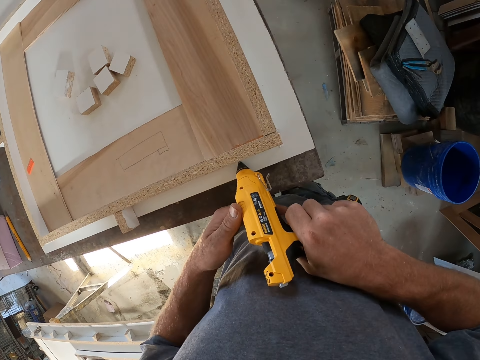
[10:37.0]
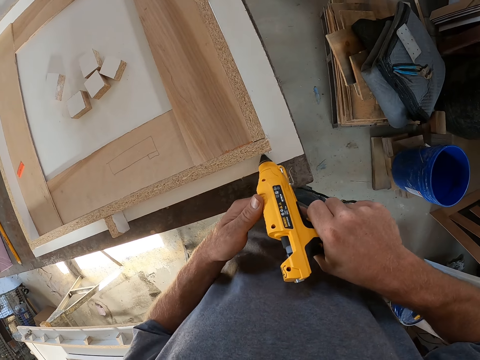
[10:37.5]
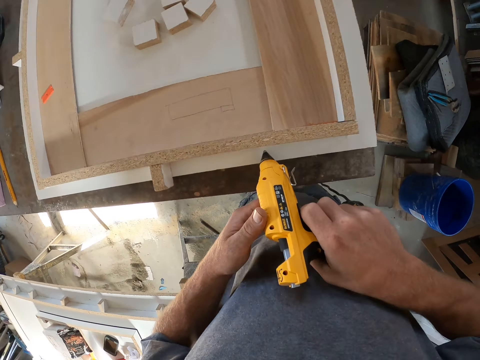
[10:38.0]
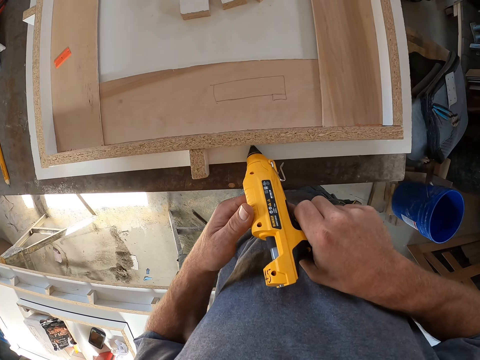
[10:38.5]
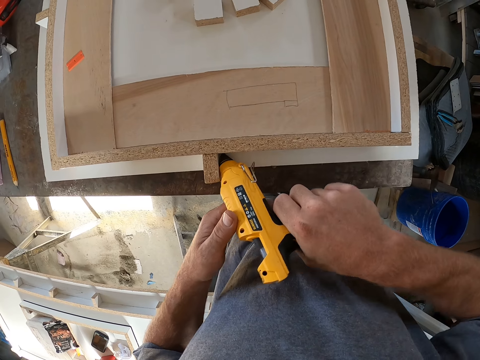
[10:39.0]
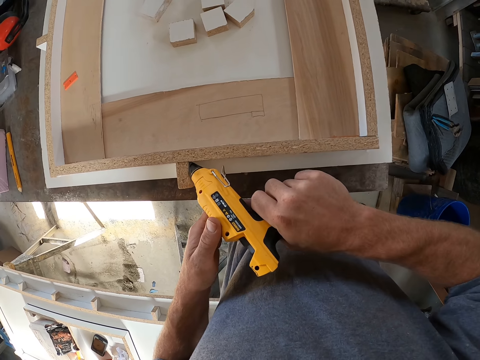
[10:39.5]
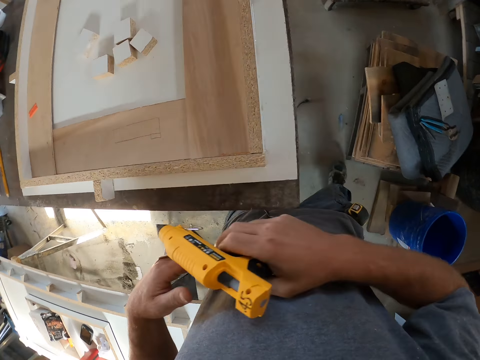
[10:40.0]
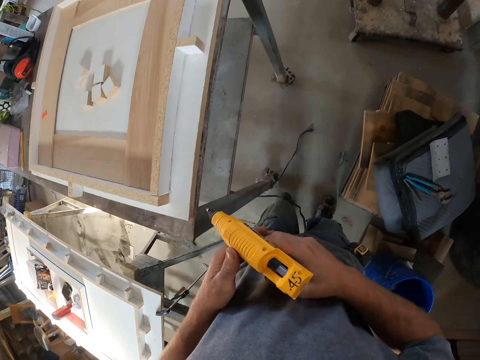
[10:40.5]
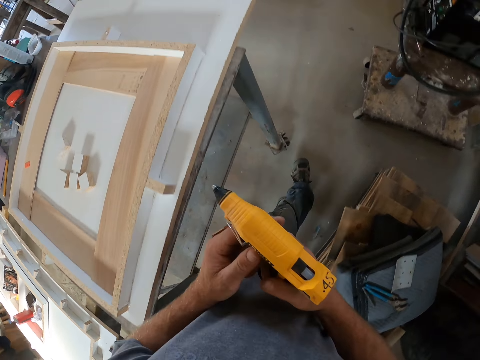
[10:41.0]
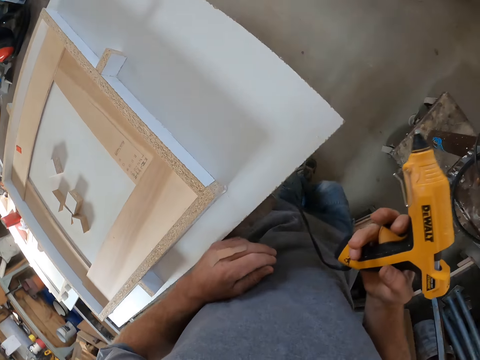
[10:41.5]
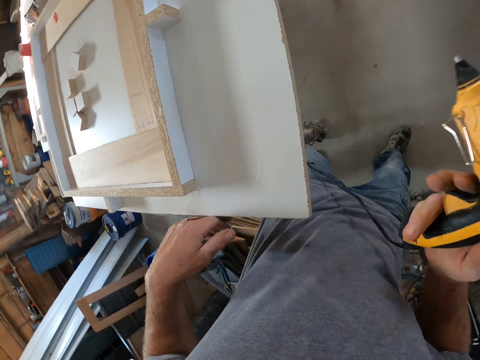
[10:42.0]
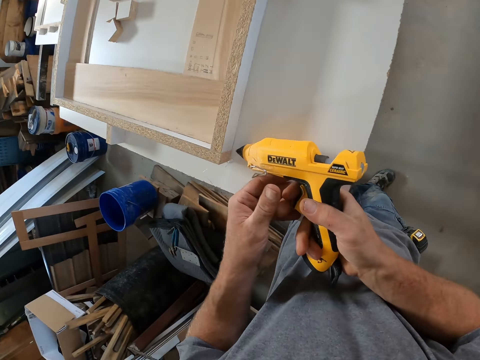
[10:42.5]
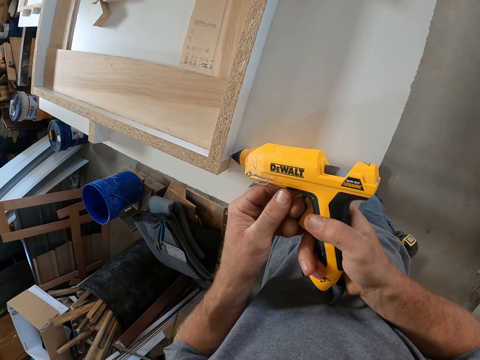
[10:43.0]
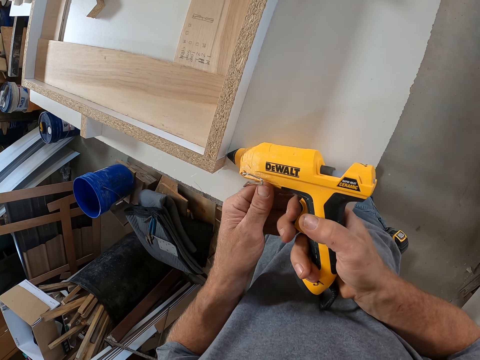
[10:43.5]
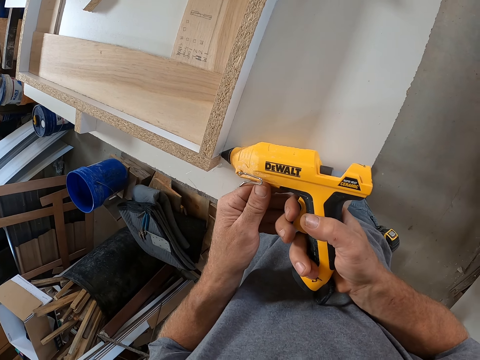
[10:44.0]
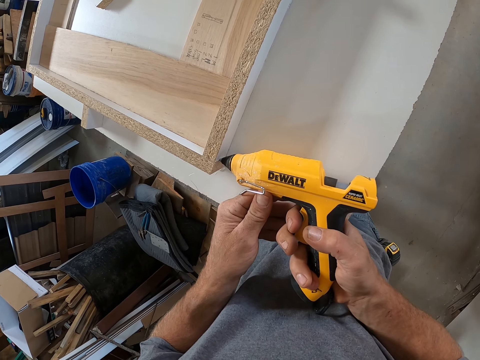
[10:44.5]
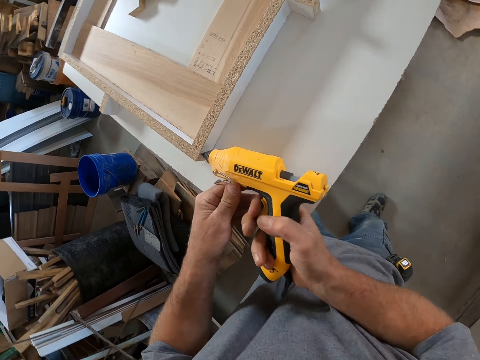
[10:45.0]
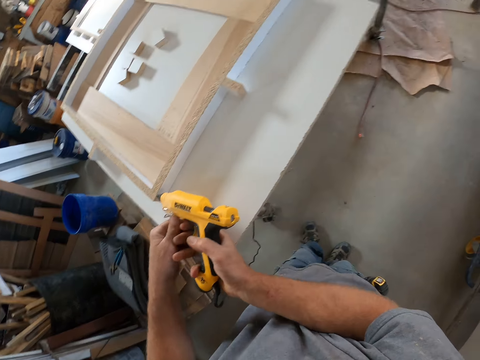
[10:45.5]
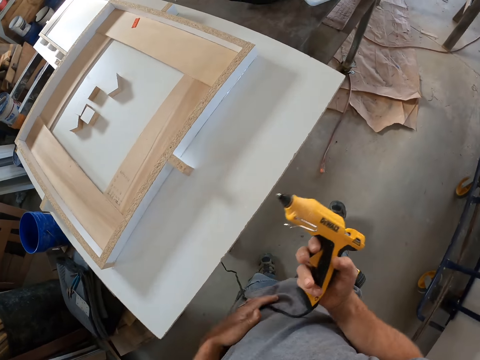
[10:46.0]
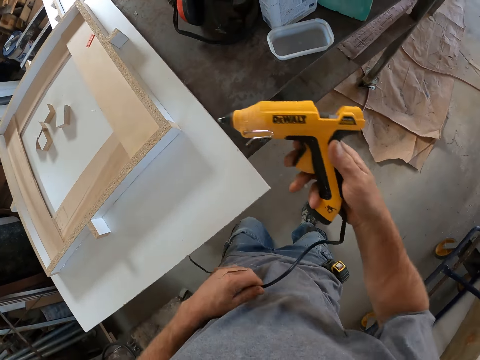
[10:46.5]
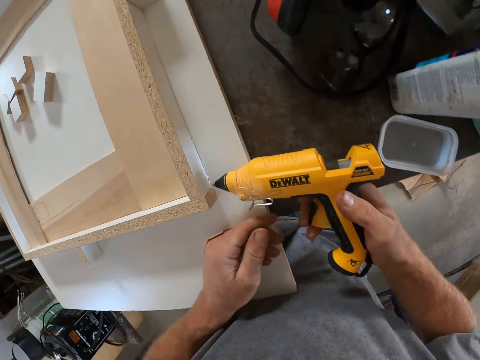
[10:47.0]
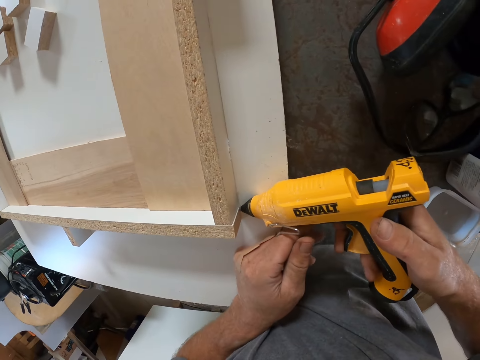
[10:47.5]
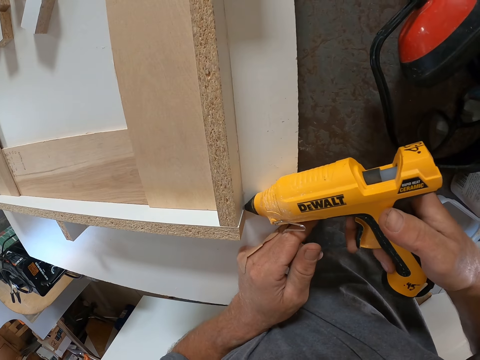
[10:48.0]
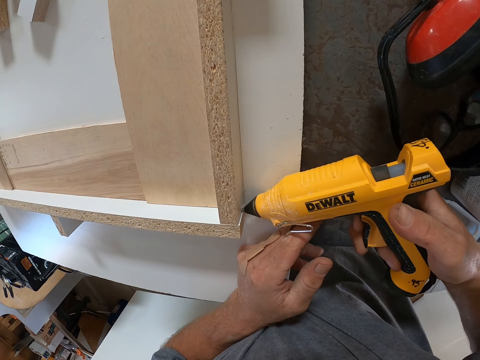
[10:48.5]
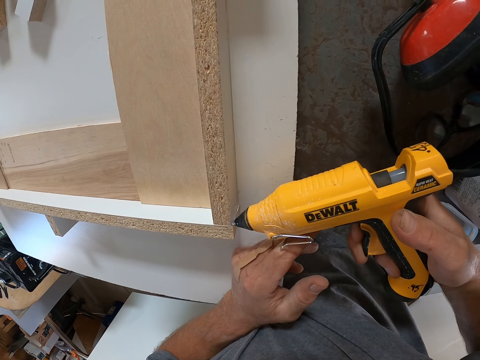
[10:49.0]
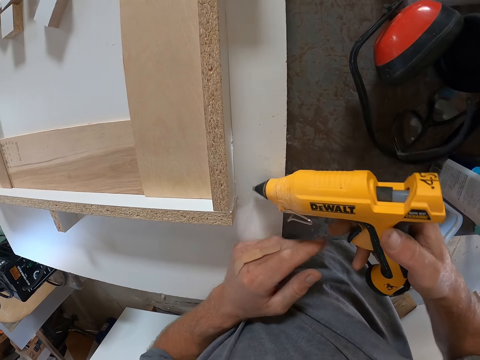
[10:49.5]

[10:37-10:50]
The camera wearer walks around the room. They apply glue on the wooden frame. They walk around the room. They apply glue on the wooden frame.

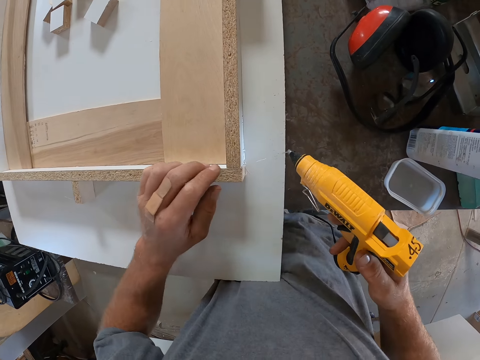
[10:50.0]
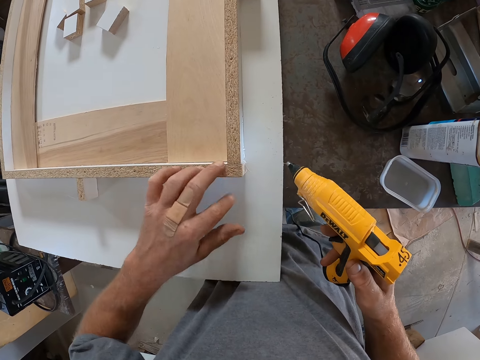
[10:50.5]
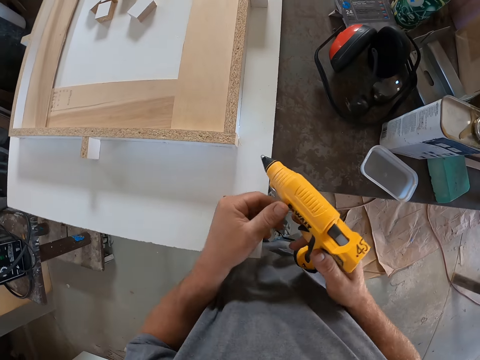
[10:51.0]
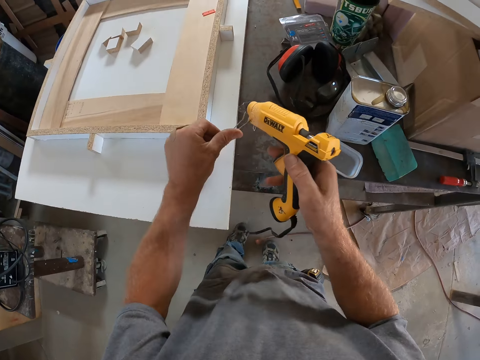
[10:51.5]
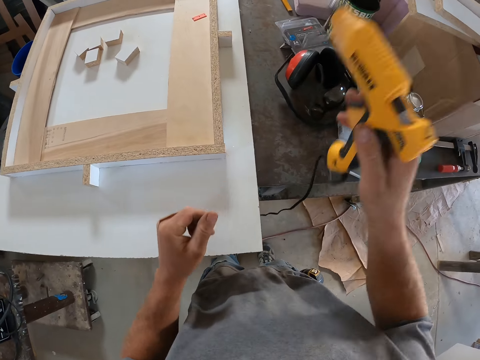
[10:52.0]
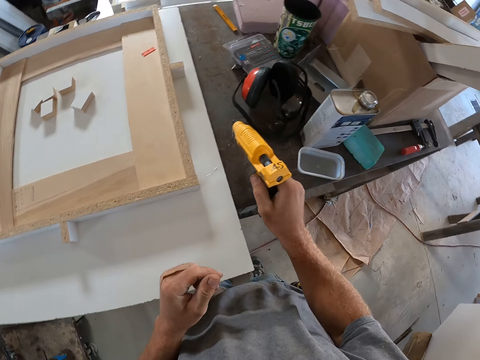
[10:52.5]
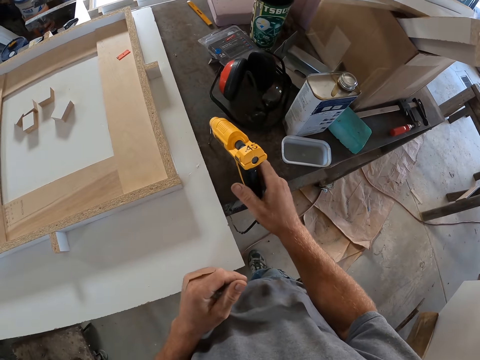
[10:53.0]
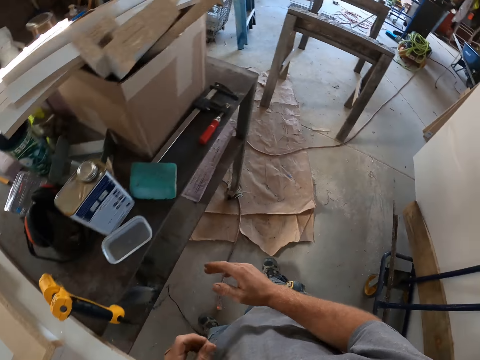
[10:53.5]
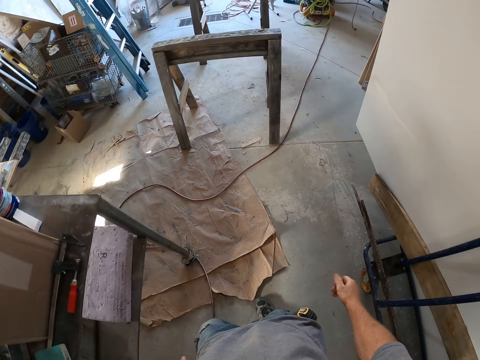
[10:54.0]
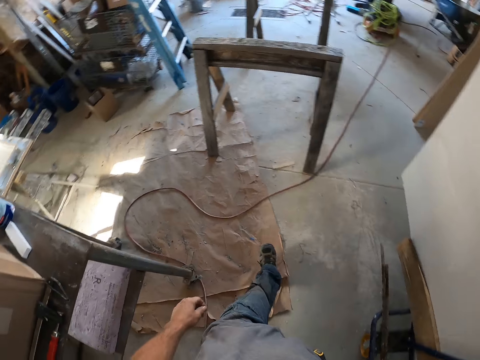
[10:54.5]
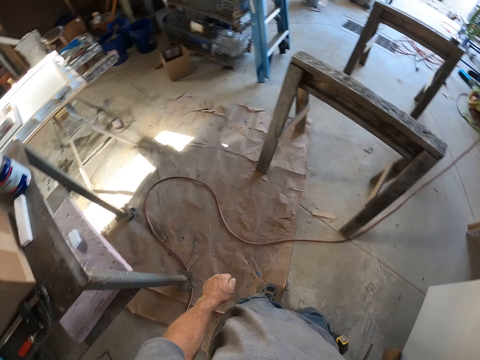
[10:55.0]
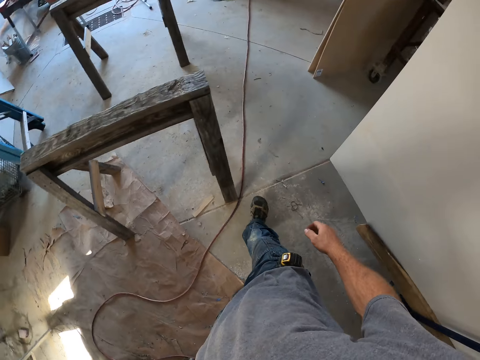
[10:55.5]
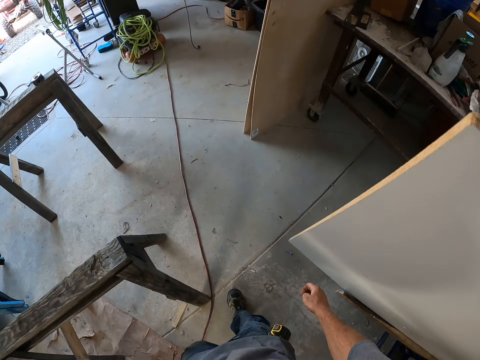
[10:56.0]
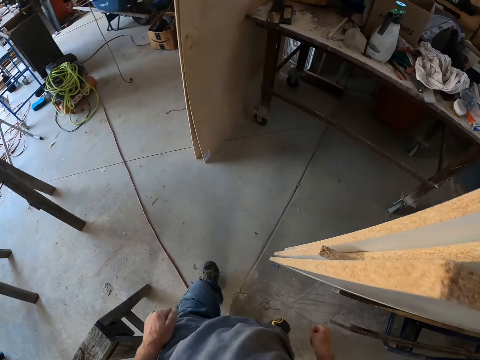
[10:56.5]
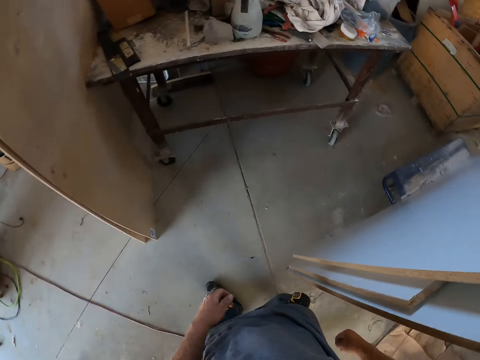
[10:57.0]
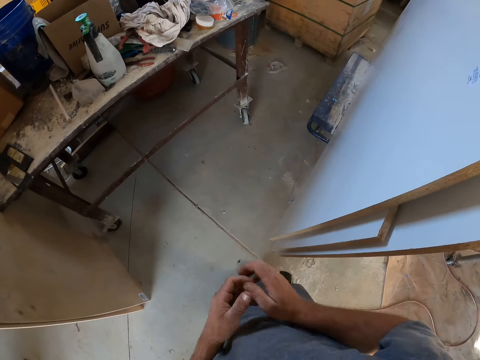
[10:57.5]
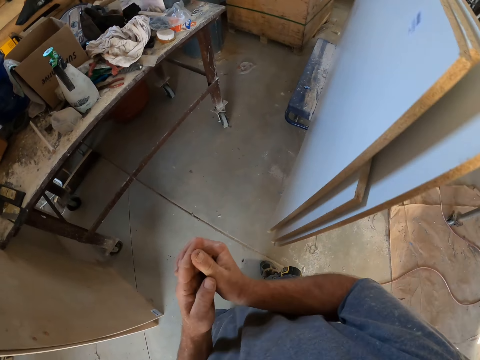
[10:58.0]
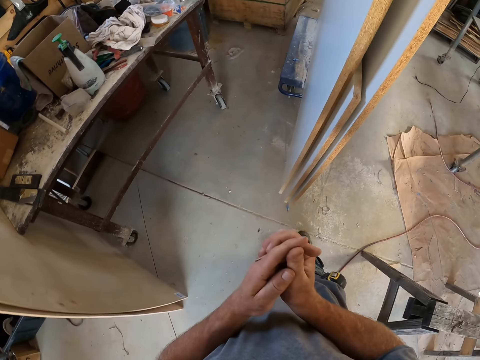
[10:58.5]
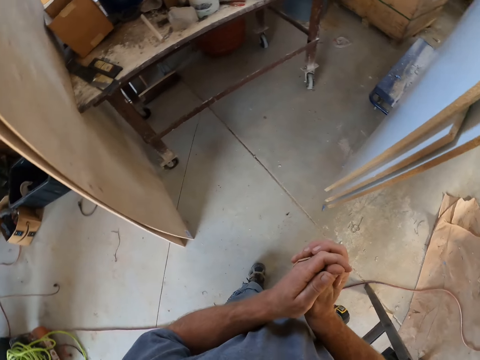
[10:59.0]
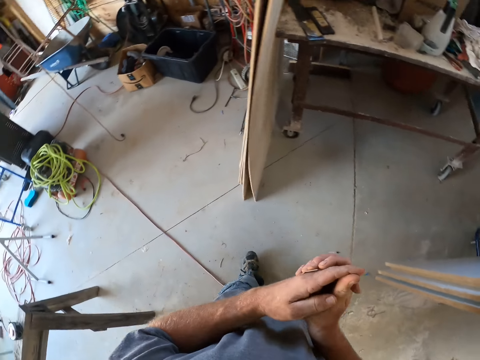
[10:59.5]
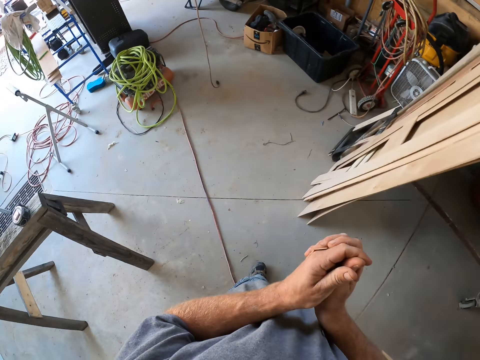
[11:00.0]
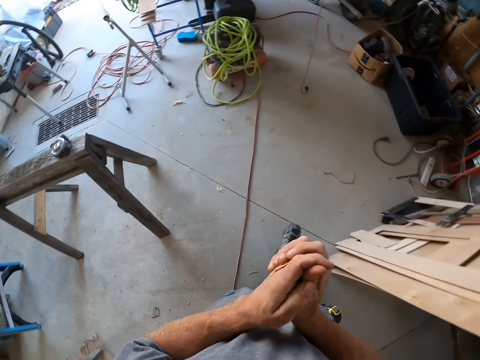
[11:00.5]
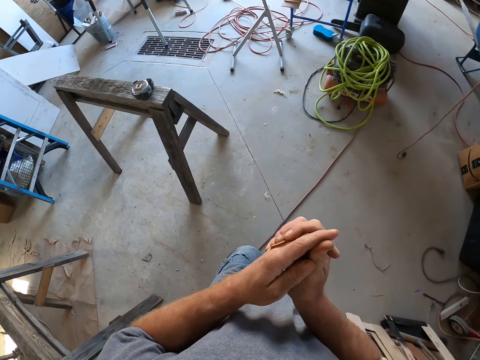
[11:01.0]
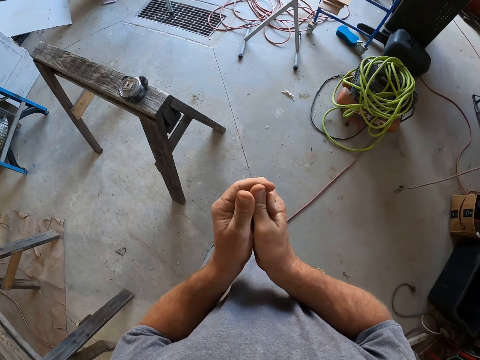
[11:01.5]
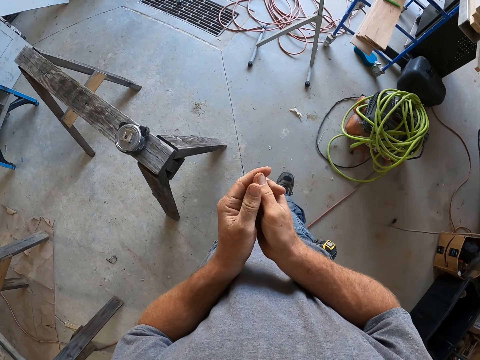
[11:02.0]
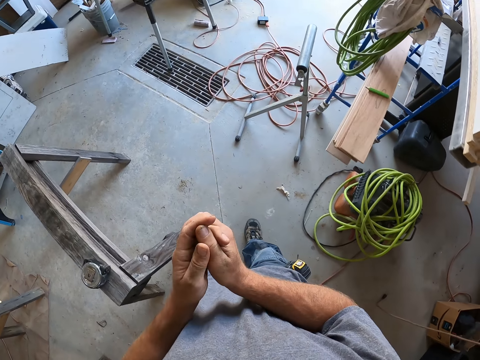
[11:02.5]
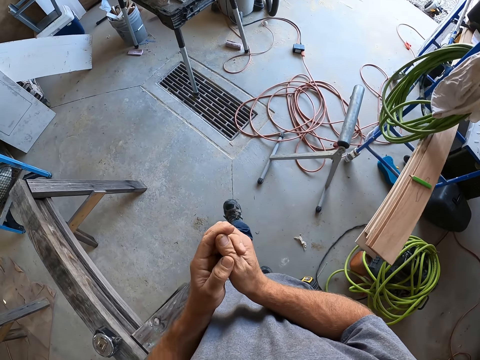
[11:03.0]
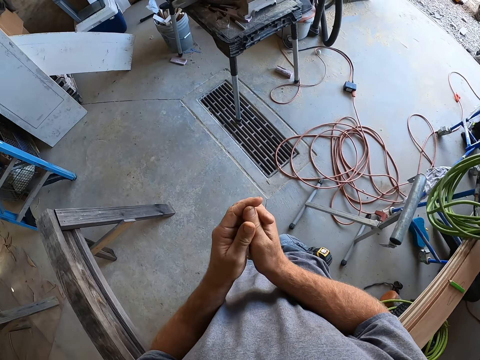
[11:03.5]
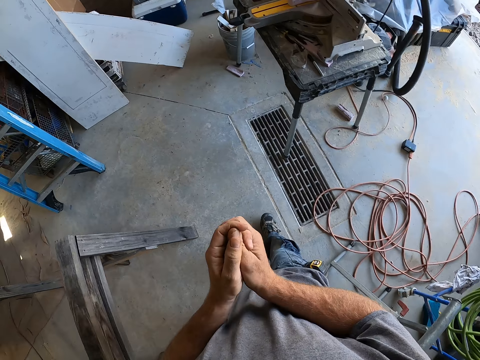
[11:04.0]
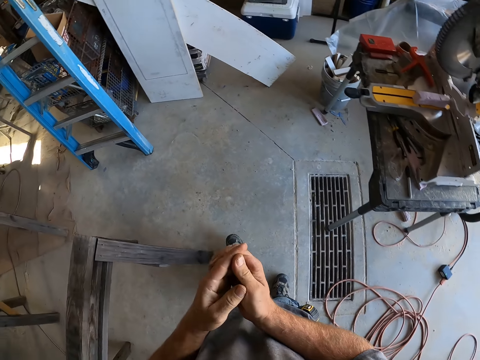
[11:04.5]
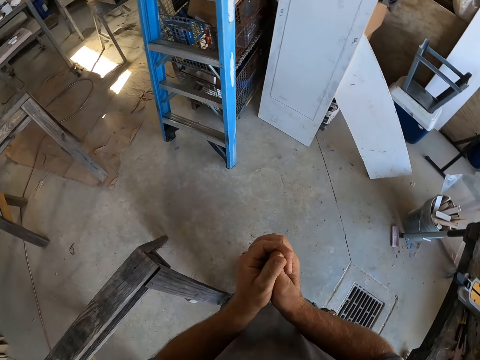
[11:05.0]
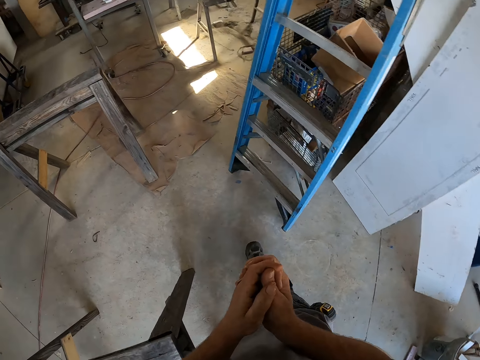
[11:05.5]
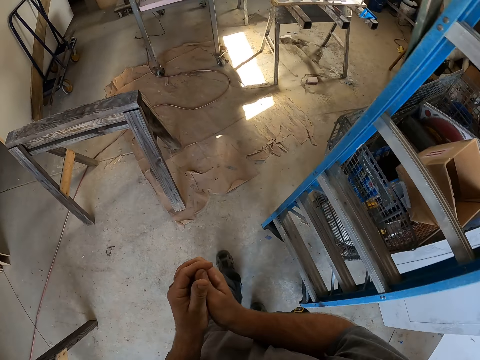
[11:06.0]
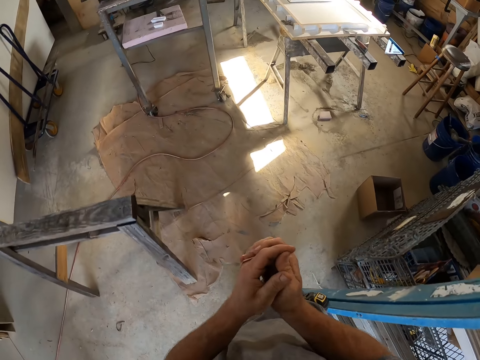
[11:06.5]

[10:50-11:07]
The camera wearer touches the wooden frame. He puts the hot glue gun on the table. He walks around the room. He cleans his finger with his other finger.
